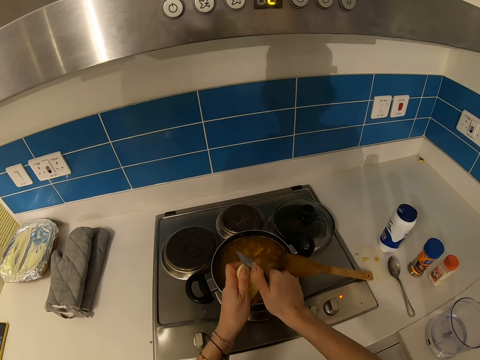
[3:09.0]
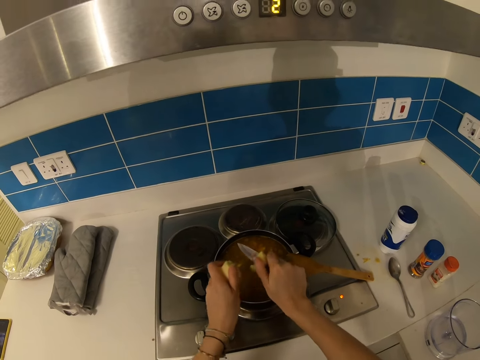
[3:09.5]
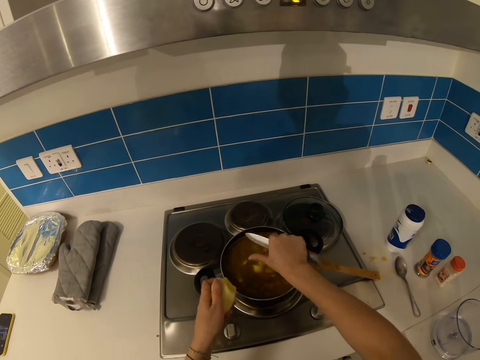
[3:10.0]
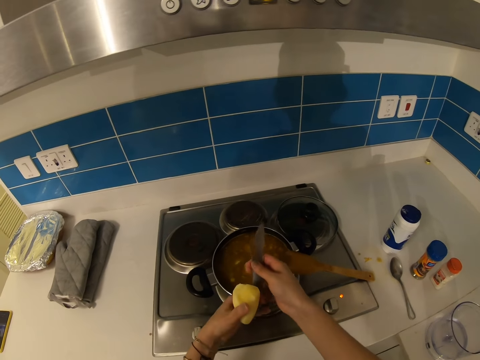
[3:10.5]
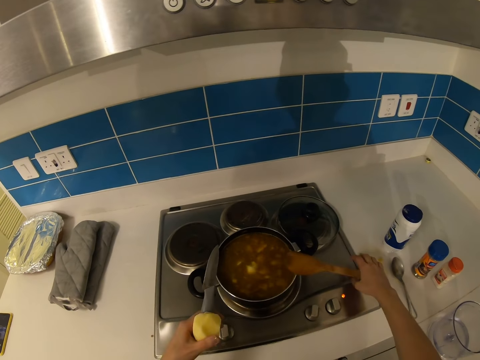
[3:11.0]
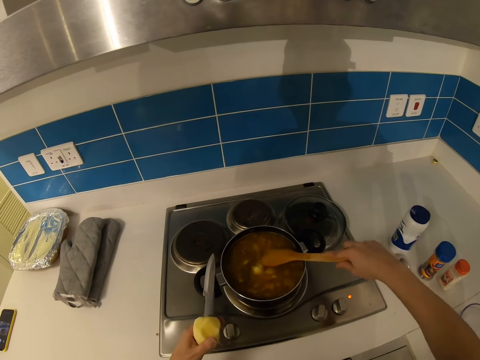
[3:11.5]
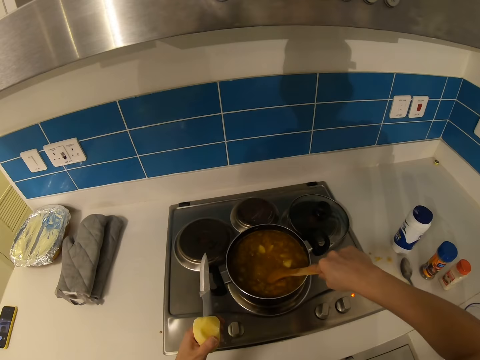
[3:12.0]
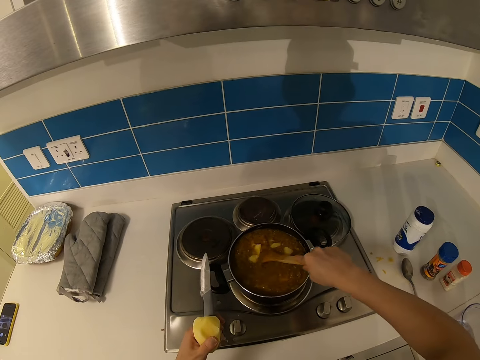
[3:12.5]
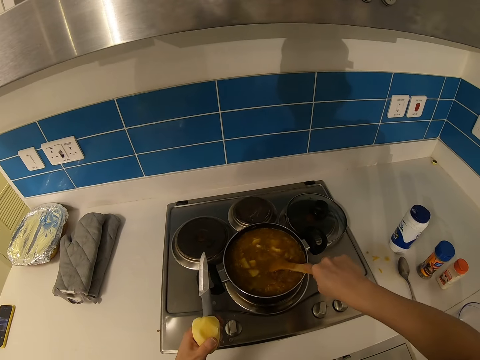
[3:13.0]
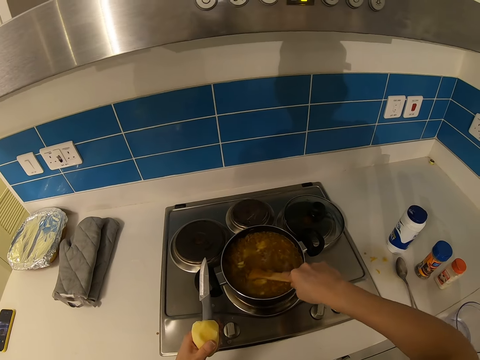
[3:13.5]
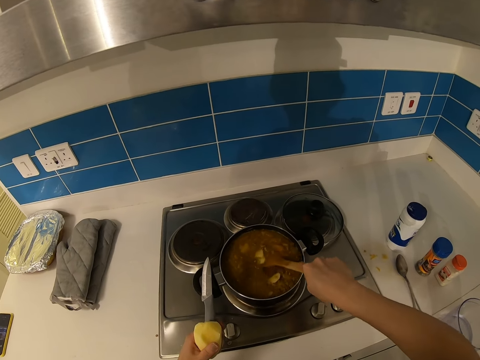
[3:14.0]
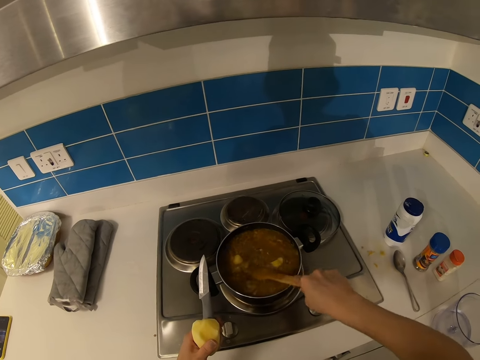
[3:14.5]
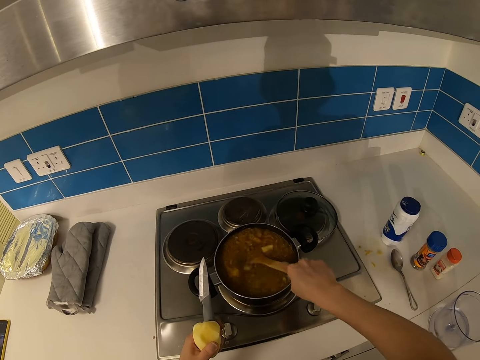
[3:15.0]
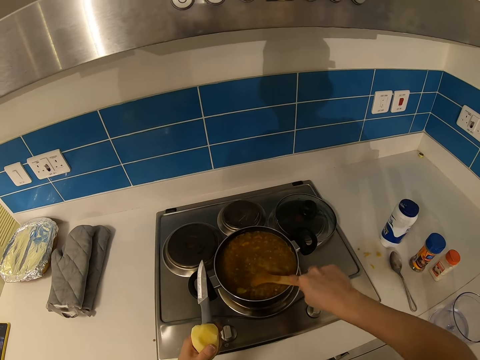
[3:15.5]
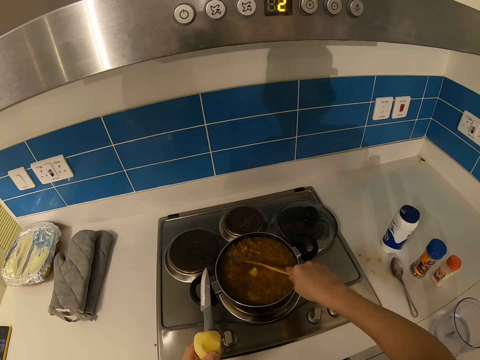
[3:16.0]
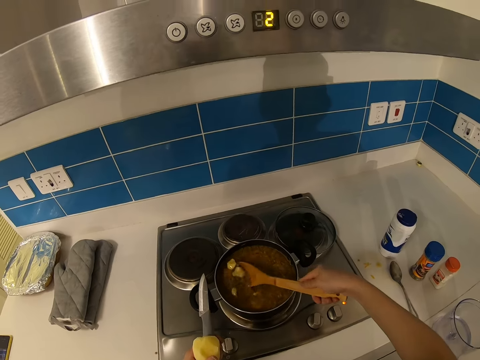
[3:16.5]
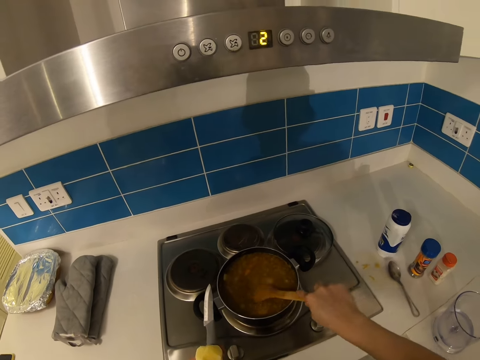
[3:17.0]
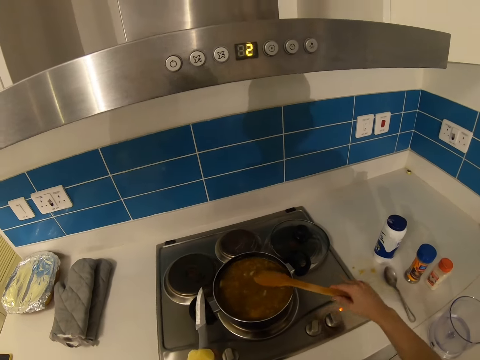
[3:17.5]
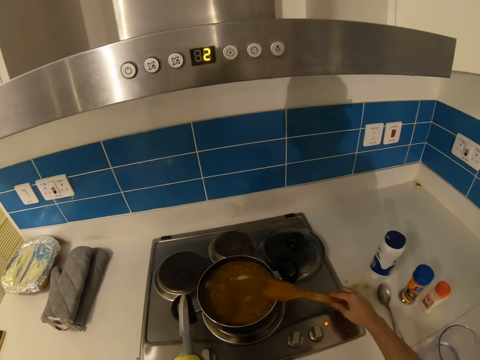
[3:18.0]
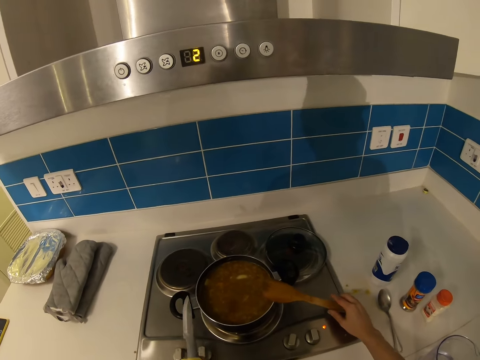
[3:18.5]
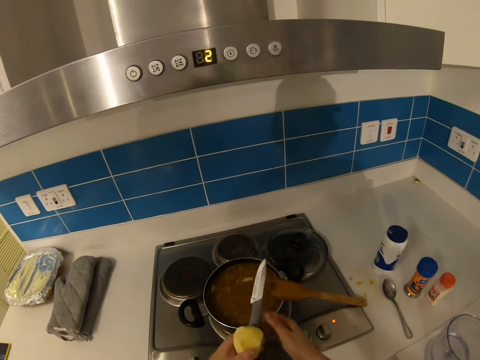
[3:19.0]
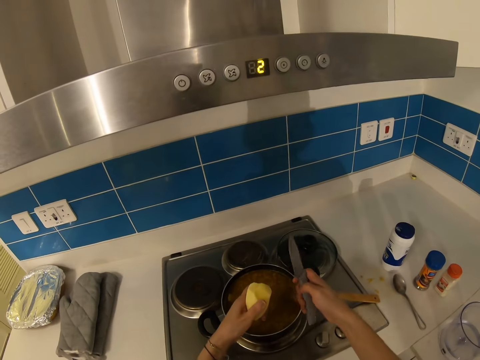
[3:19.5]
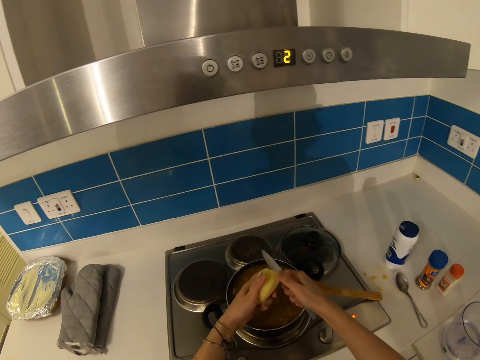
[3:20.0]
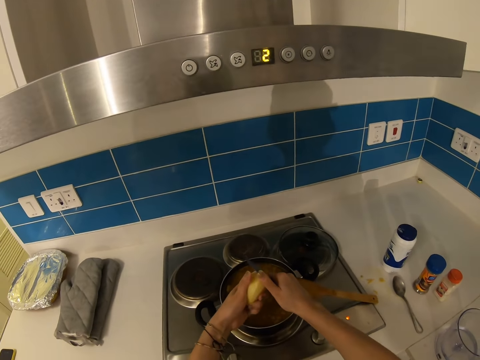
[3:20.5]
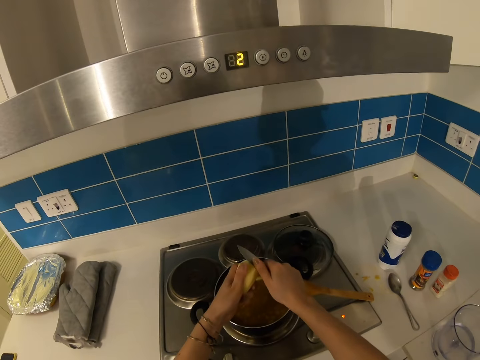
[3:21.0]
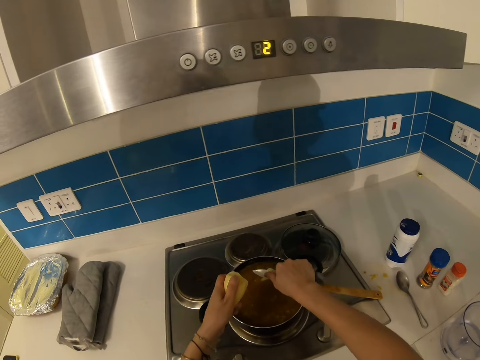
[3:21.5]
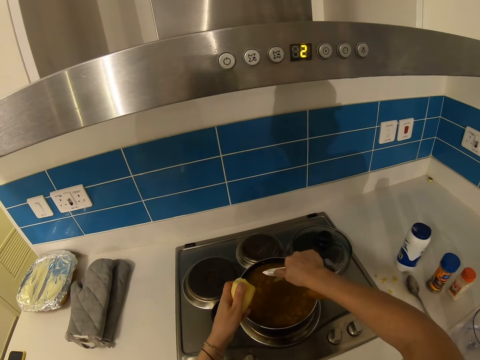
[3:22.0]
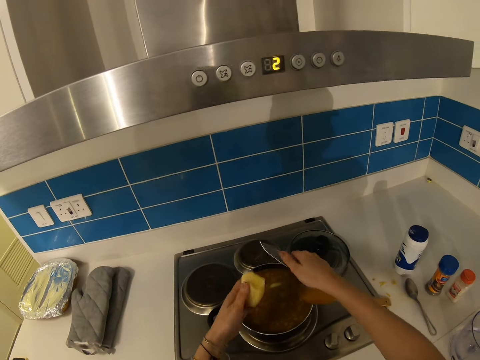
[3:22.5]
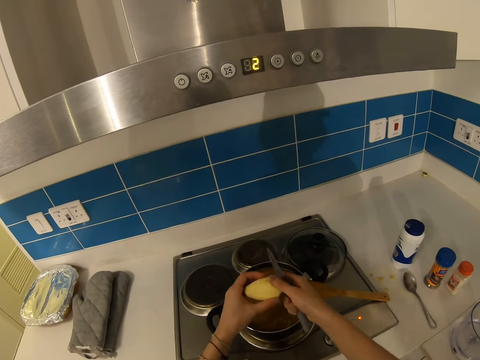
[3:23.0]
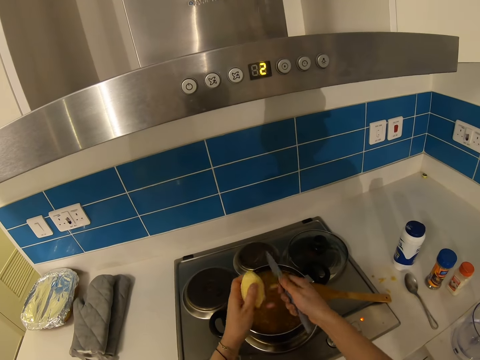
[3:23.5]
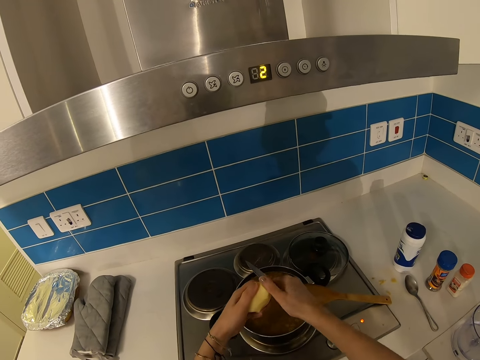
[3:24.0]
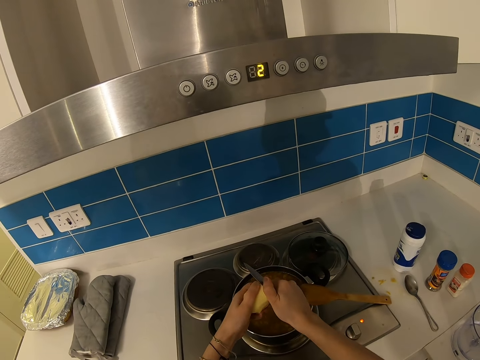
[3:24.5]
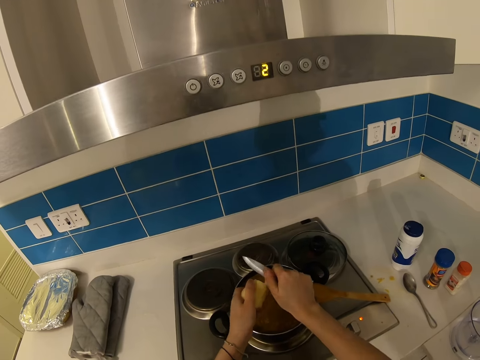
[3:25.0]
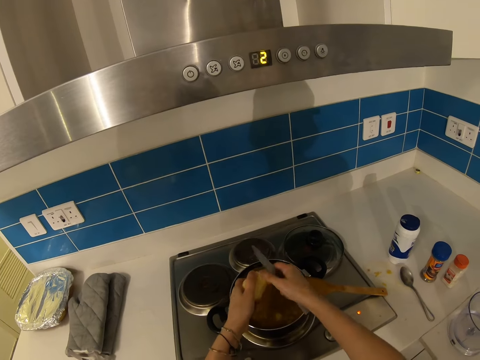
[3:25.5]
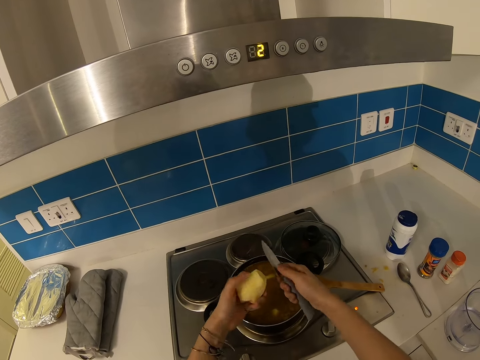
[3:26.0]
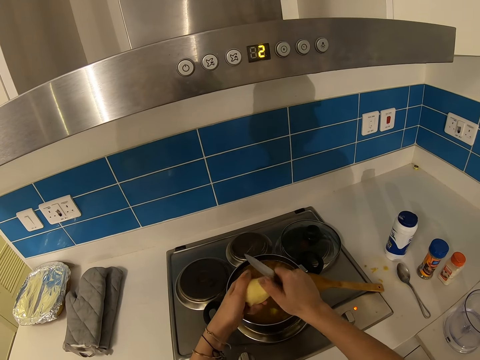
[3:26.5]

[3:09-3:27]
The camera wearer picks up the wooden spatula. They stir the food with the wooden spatula. They put the wooden spatula on the saucepan. They cut the potato with the knife in the saucepan.

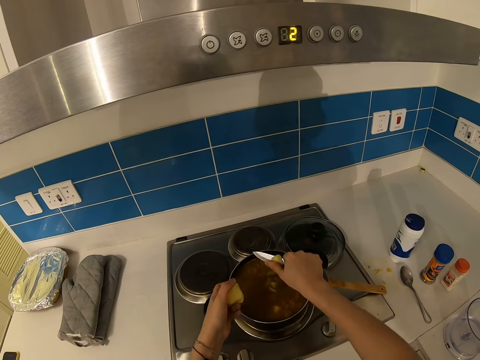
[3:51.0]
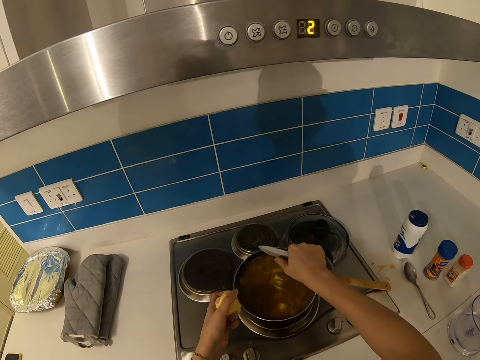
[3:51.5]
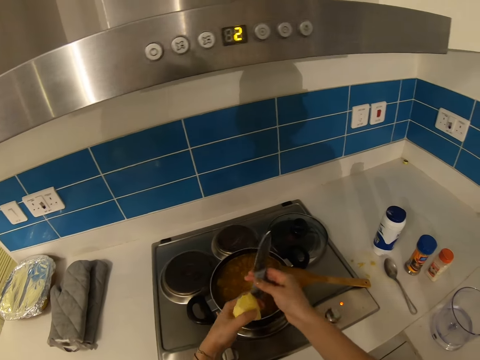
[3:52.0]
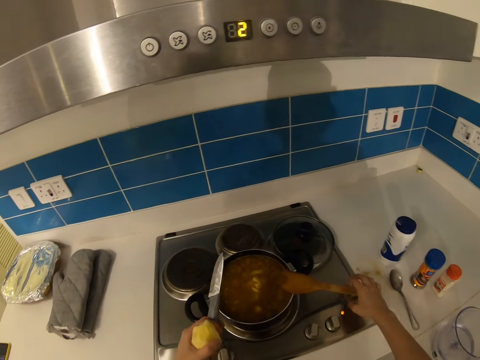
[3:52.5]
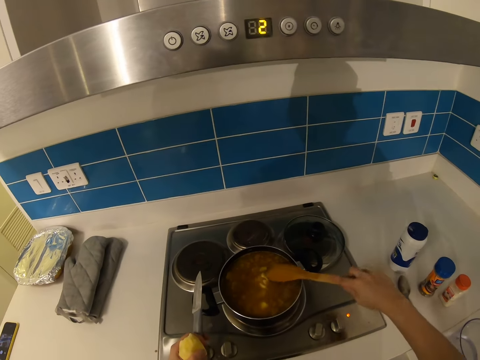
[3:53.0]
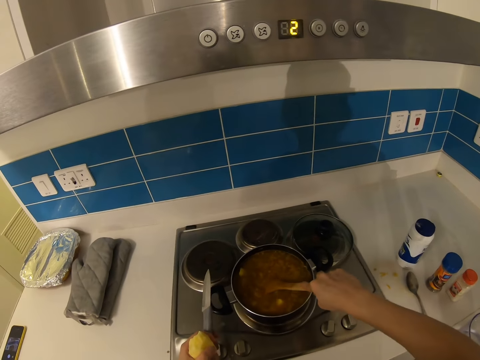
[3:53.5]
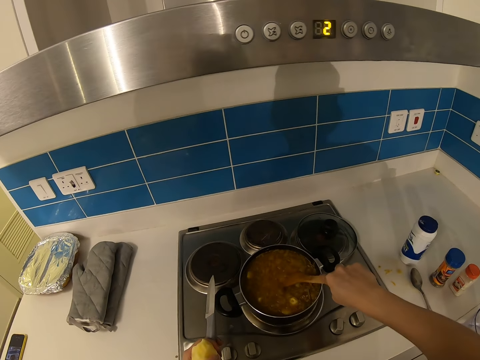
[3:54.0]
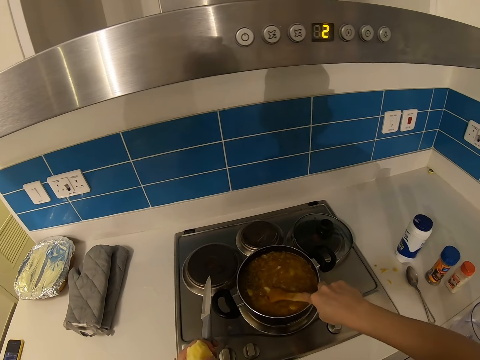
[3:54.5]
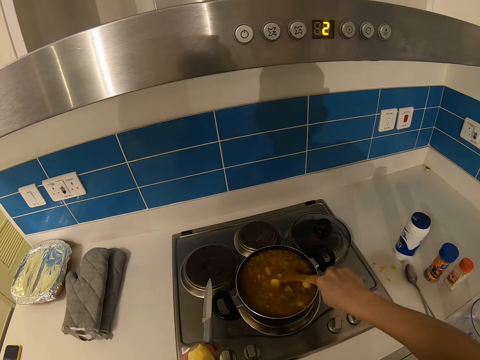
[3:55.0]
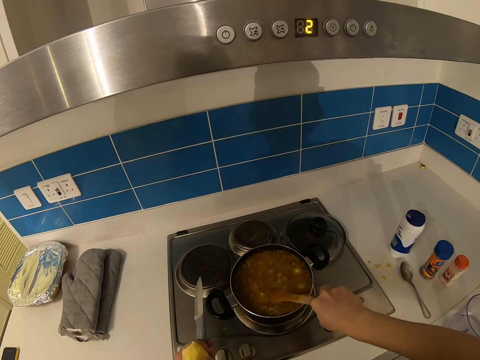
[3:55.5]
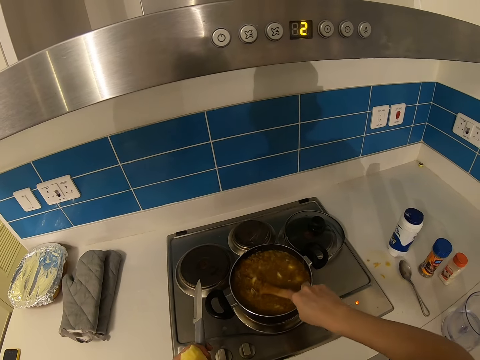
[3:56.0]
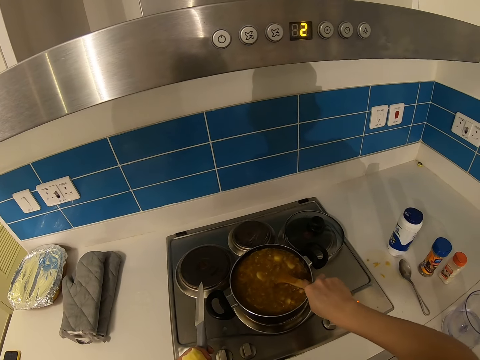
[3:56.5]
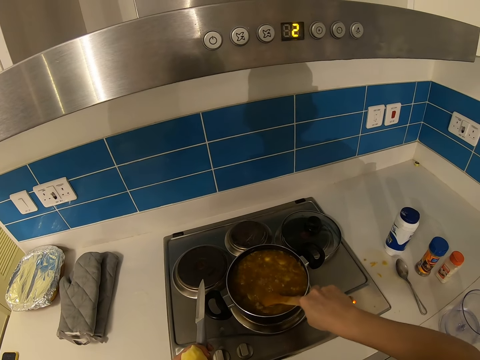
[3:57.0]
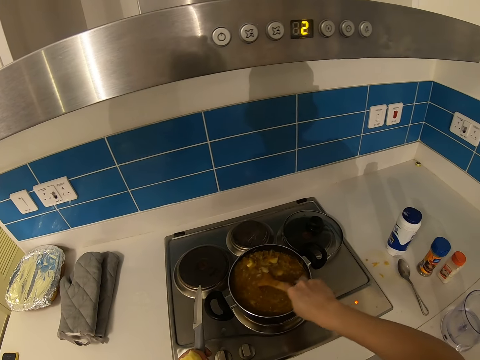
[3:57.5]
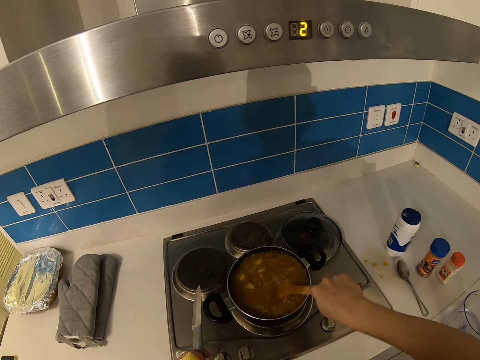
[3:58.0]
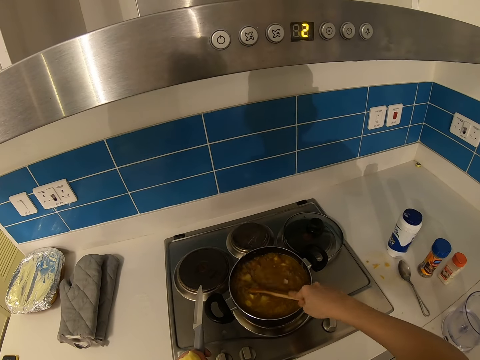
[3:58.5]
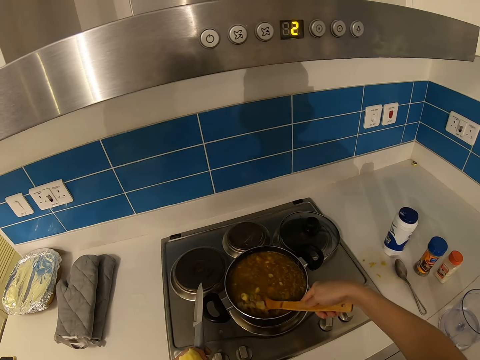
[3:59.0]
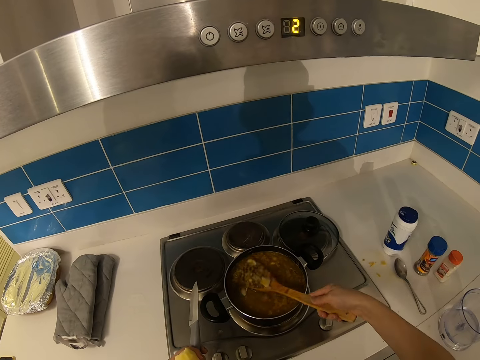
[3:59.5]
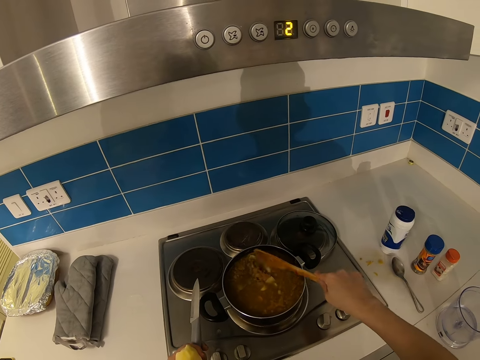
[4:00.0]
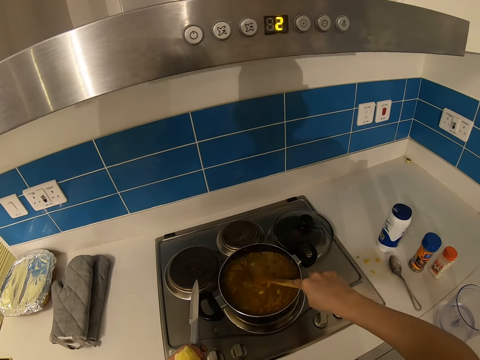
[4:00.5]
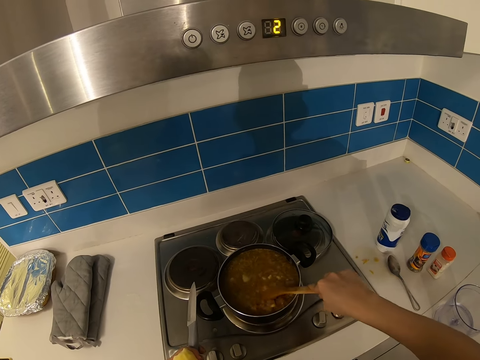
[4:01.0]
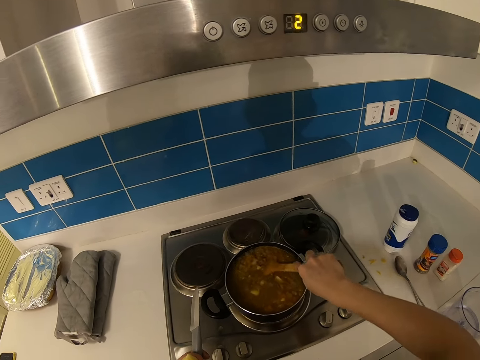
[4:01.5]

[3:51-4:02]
The camera wearer picks up the wooden spatula. They stir the food with the wooden spatula.
